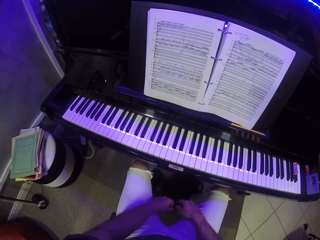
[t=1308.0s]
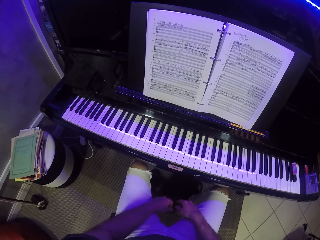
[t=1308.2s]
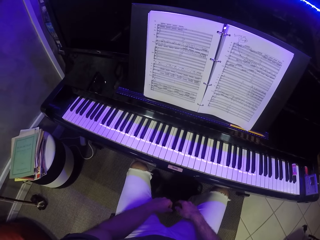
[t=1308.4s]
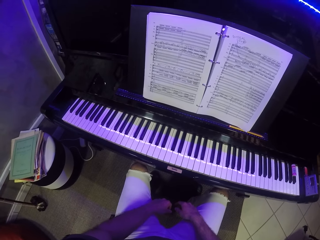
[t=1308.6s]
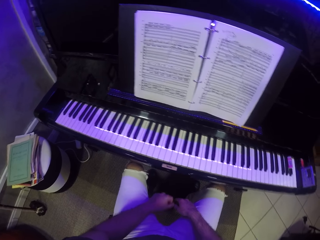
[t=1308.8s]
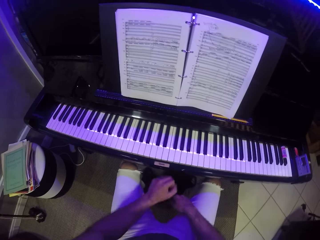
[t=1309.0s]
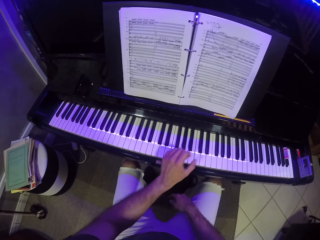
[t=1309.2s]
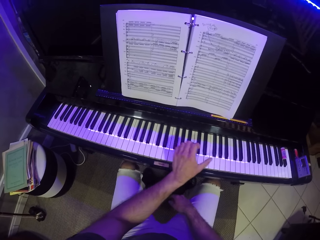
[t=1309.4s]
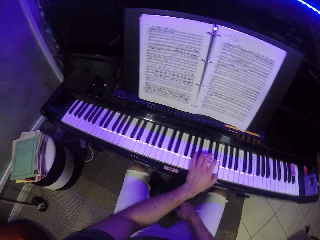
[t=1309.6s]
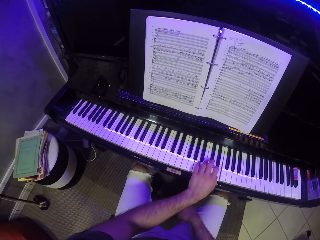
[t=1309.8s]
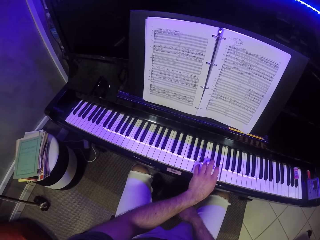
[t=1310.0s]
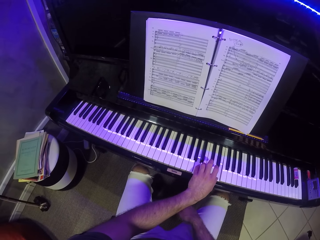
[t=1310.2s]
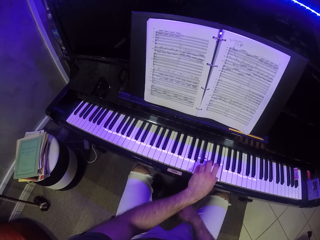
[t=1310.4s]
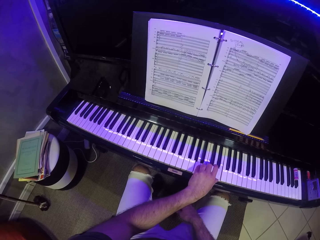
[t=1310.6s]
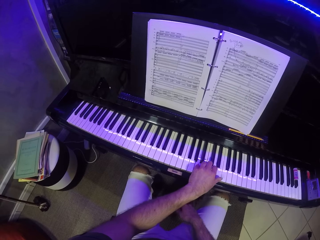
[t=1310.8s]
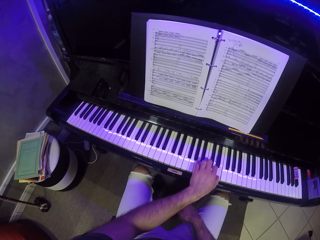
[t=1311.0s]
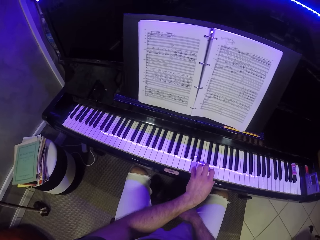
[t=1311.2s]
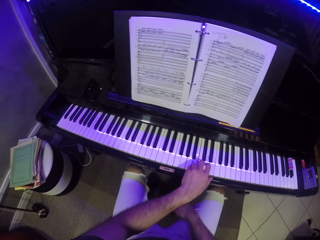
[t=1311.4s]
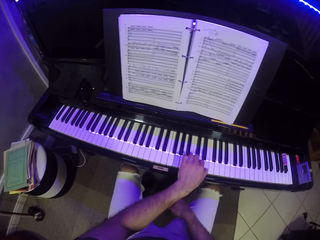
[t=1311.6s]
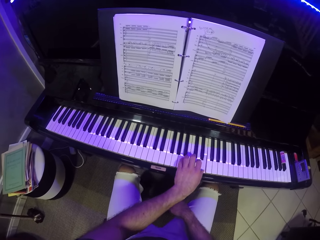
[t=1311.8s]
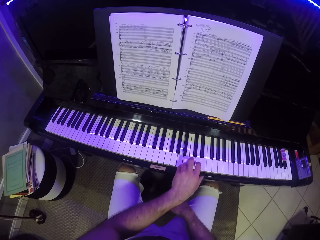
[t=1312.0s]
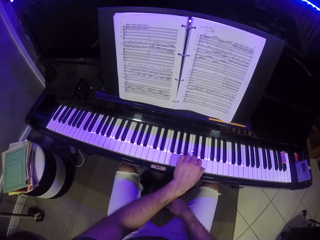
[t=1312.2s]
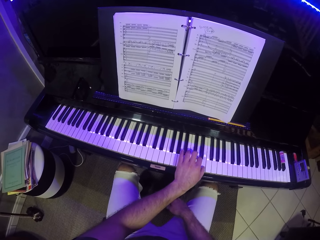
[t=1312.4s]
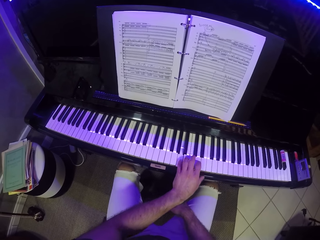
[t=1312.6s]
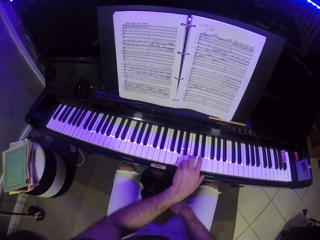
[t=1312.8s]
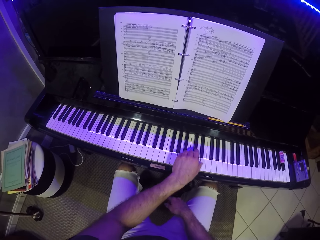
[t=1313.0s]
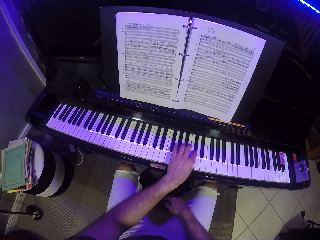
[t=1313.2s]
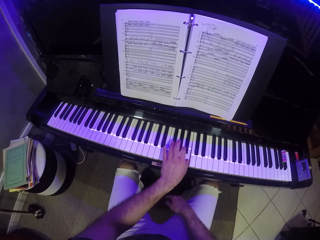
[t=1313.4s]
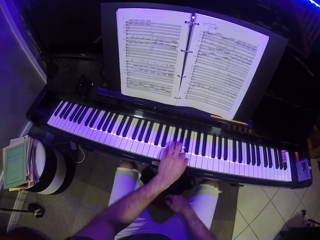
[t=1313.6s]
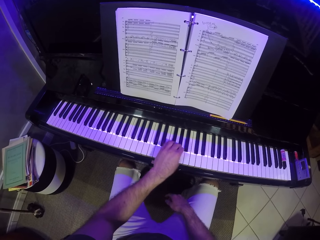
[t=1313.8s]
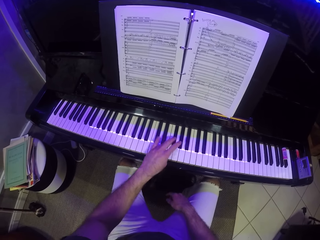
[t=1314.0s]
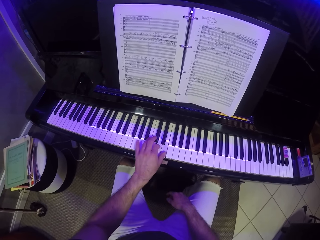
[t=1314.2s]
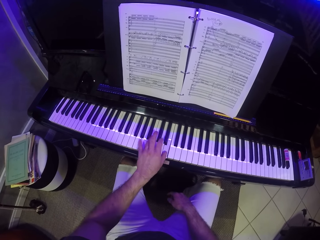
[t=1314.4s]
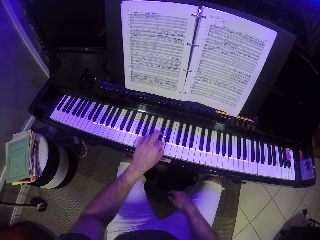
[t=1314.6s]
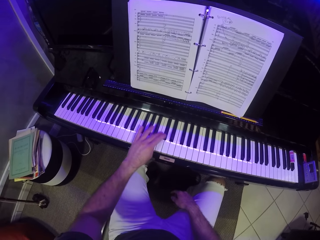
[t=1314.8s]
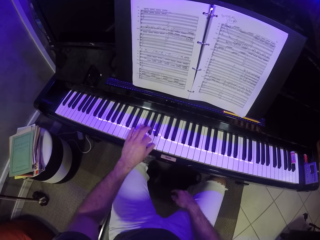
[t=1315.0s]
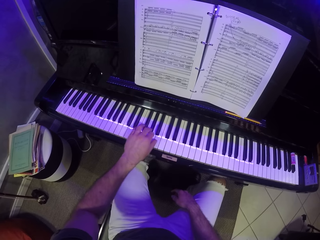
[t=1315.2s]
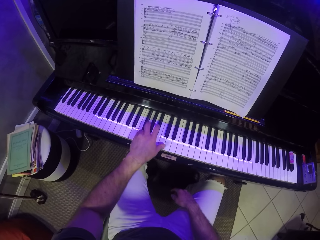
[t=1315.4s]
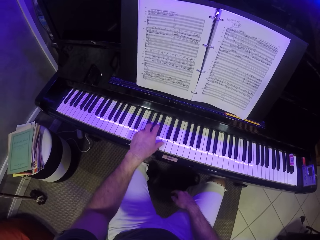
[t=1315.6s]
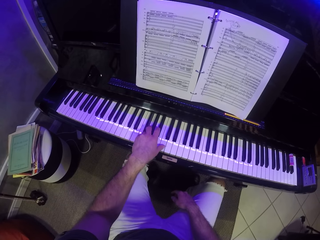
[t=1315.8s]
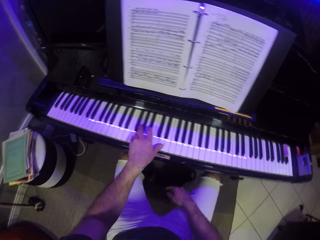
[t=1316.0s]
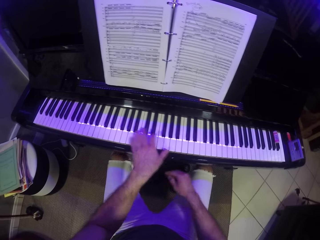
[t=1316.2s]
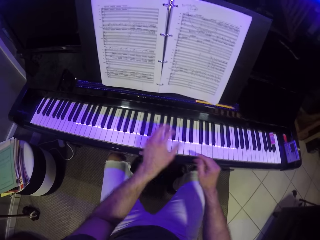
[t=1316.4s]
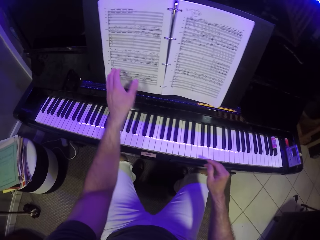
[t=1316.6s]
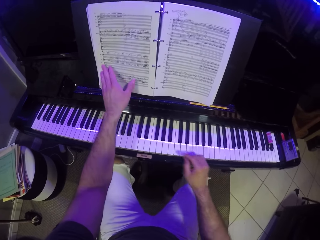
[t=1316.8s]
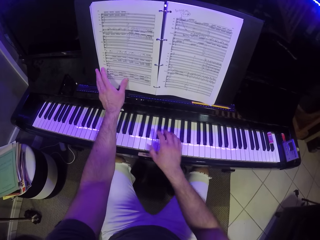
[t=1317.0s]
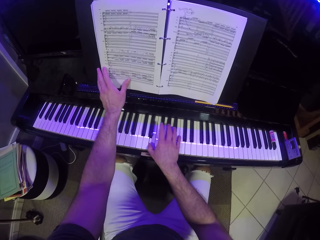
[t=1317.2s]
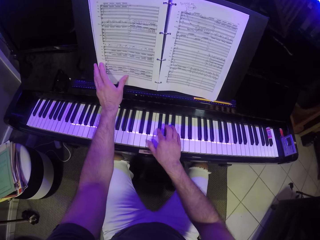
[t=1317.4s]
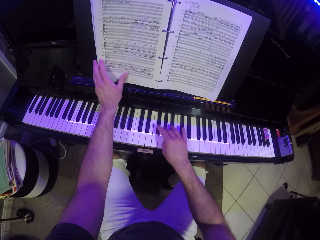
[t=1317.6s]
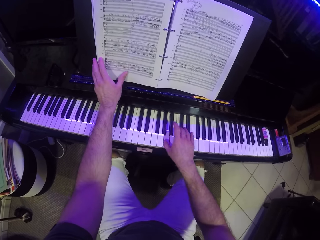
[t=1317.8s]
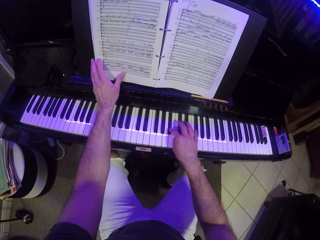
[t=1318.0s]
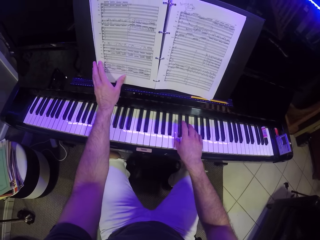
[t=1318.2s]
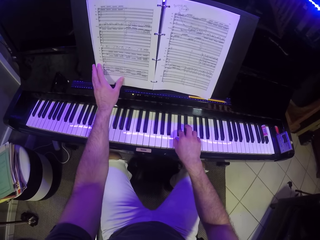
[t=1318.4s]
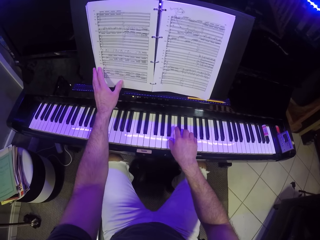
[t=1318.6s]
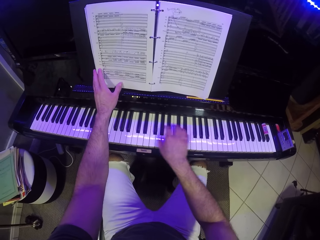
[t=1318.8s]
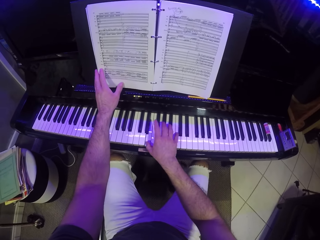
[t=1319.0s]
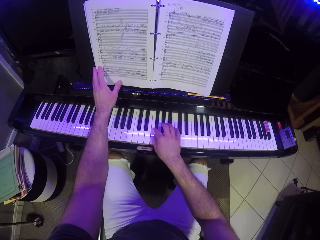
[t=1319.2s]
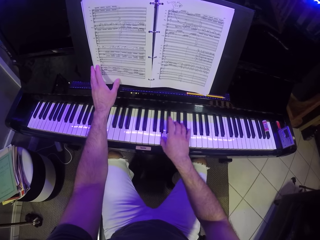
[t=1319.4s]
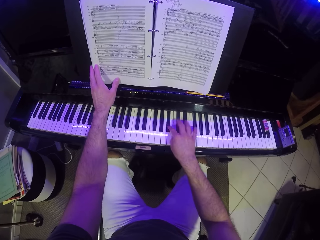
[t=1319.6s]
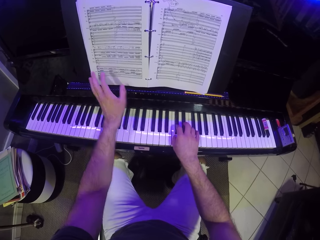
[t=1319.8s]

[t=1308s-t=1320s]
The camera wearer plays the piano with his left hand. He places his left hand on the music notes book. He plays the piano with his right hand.

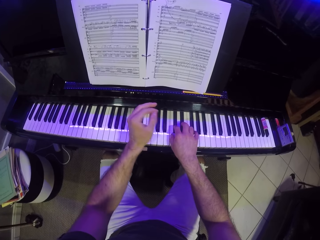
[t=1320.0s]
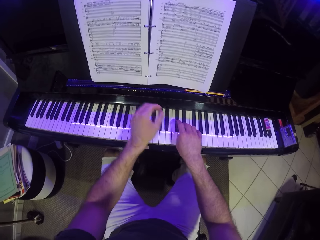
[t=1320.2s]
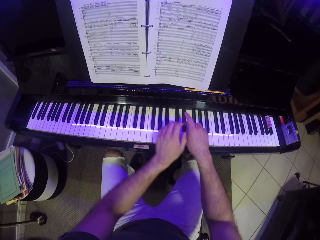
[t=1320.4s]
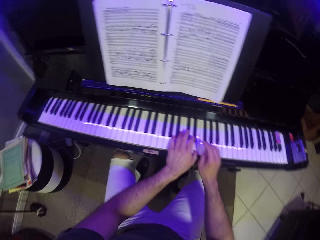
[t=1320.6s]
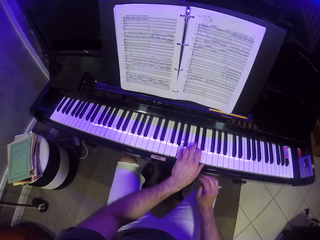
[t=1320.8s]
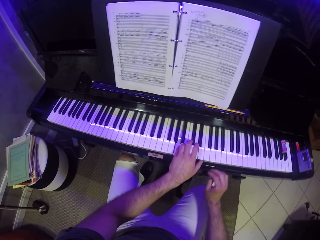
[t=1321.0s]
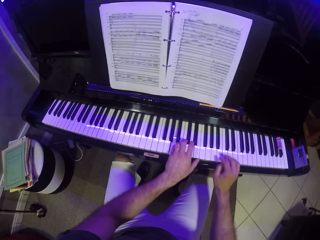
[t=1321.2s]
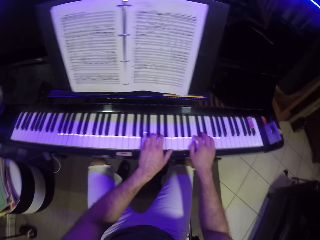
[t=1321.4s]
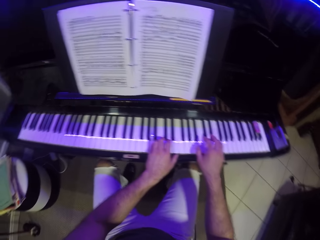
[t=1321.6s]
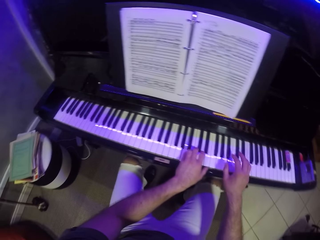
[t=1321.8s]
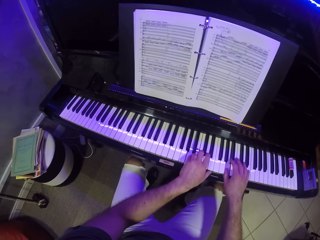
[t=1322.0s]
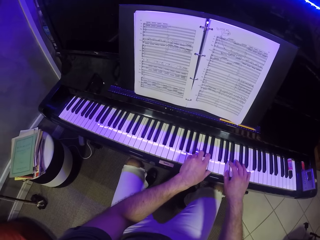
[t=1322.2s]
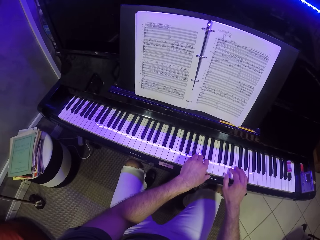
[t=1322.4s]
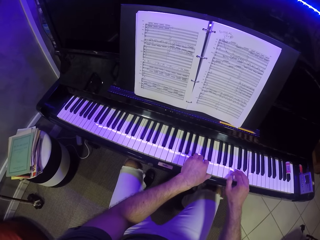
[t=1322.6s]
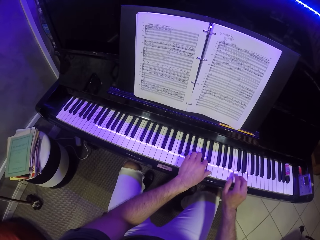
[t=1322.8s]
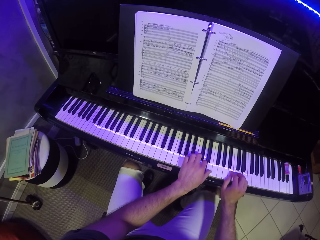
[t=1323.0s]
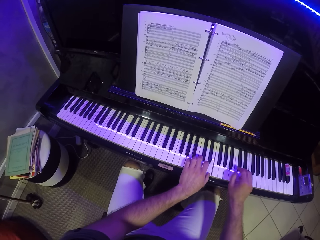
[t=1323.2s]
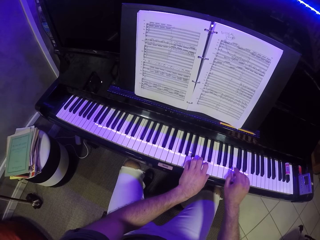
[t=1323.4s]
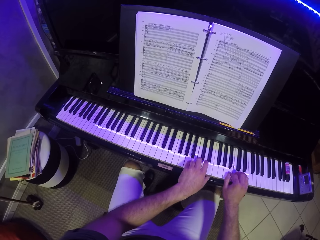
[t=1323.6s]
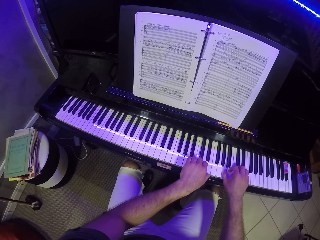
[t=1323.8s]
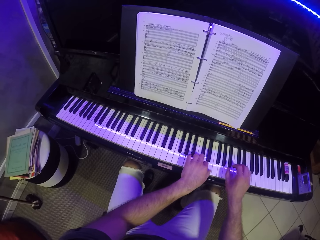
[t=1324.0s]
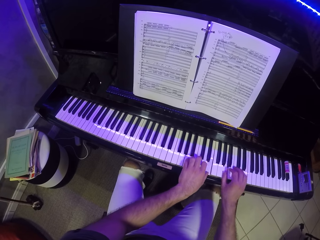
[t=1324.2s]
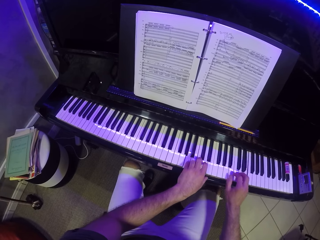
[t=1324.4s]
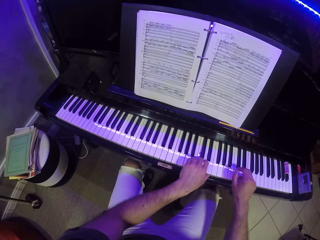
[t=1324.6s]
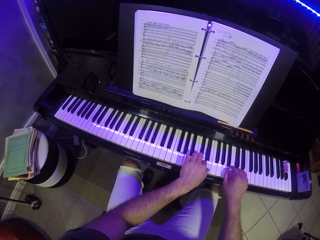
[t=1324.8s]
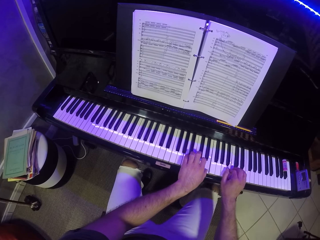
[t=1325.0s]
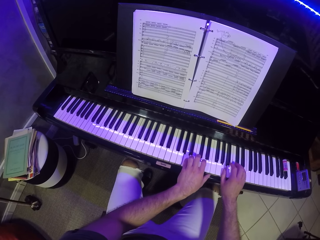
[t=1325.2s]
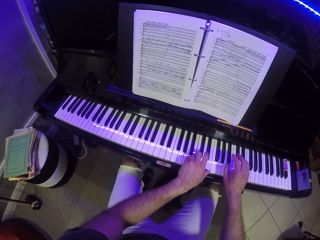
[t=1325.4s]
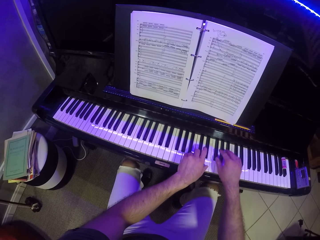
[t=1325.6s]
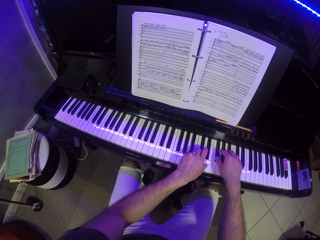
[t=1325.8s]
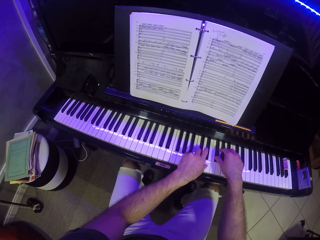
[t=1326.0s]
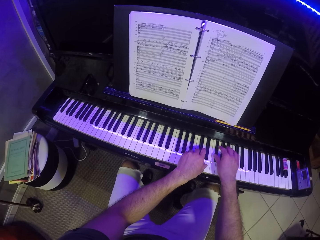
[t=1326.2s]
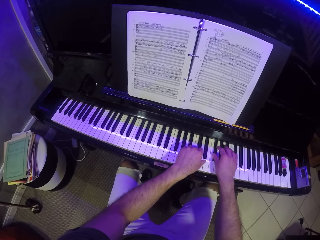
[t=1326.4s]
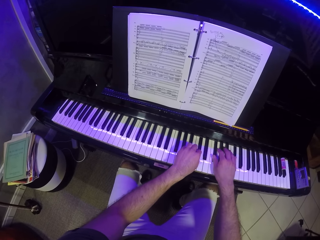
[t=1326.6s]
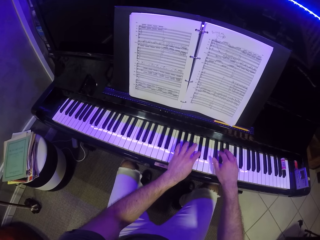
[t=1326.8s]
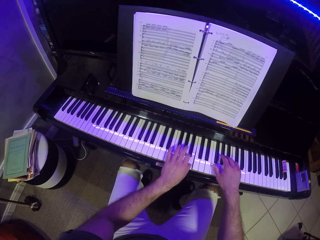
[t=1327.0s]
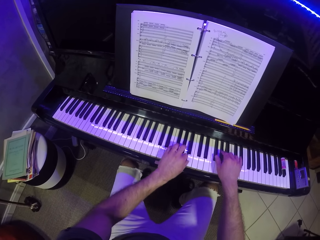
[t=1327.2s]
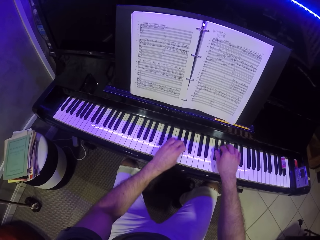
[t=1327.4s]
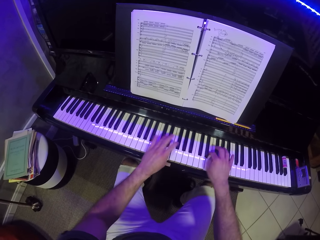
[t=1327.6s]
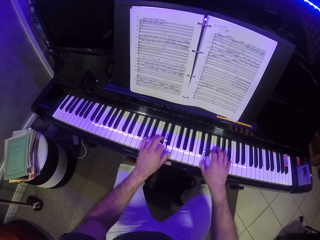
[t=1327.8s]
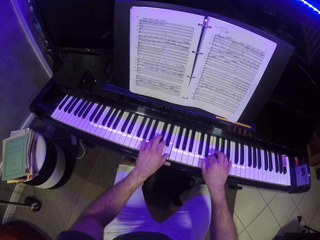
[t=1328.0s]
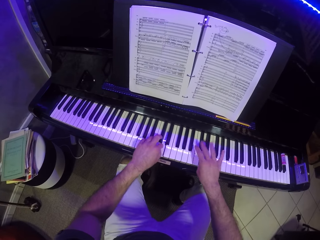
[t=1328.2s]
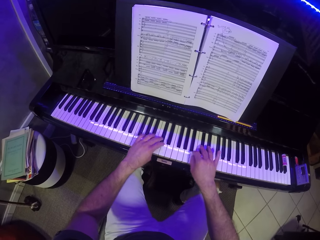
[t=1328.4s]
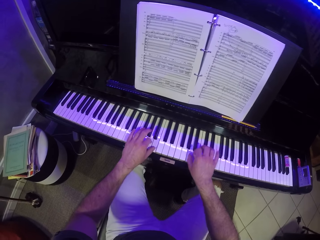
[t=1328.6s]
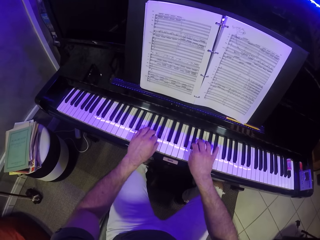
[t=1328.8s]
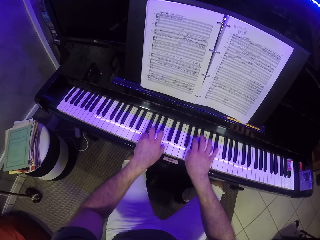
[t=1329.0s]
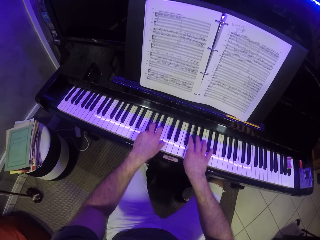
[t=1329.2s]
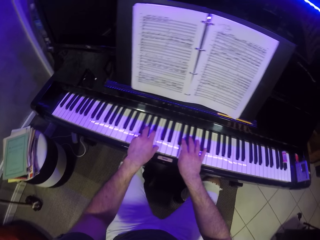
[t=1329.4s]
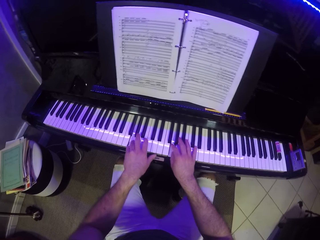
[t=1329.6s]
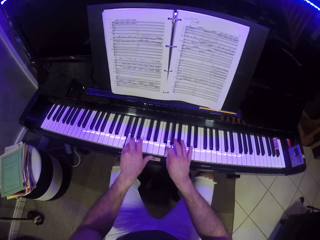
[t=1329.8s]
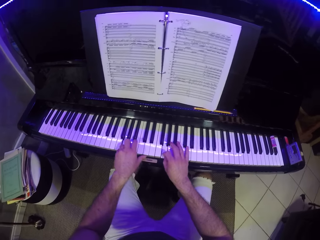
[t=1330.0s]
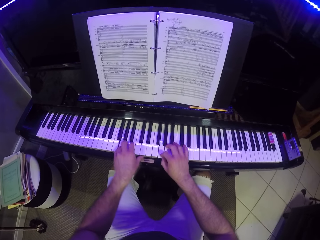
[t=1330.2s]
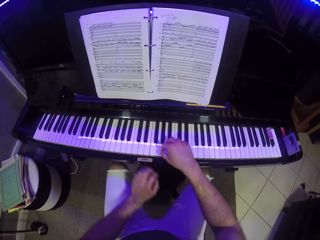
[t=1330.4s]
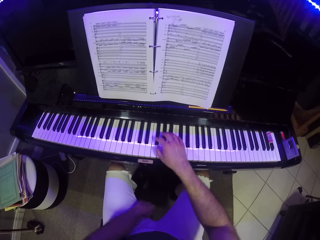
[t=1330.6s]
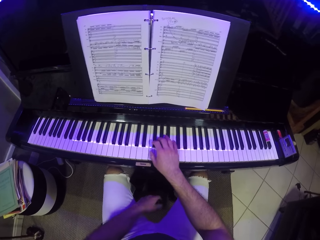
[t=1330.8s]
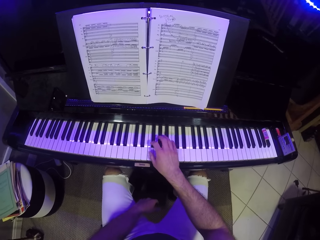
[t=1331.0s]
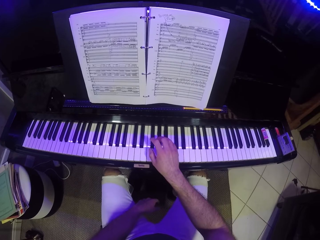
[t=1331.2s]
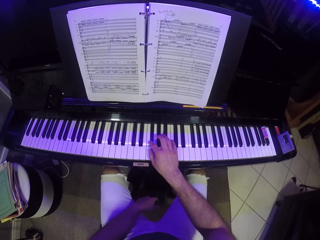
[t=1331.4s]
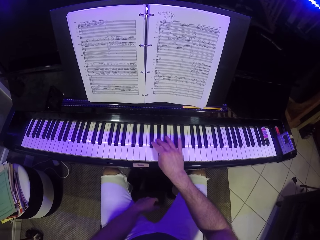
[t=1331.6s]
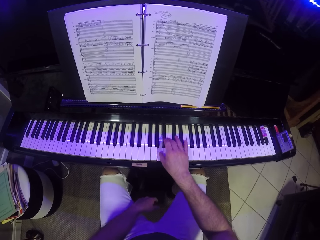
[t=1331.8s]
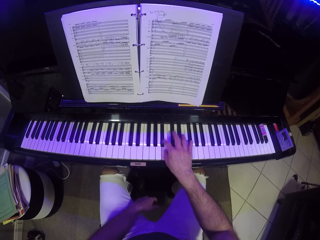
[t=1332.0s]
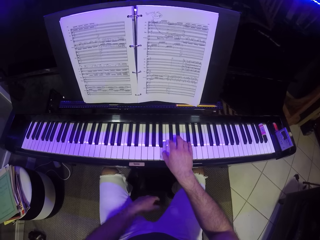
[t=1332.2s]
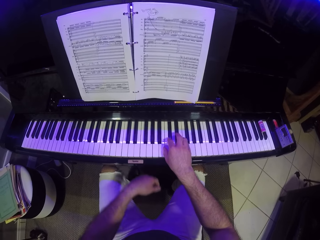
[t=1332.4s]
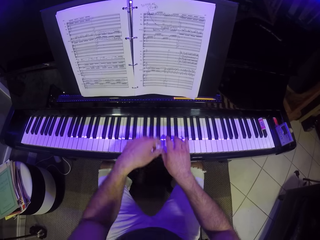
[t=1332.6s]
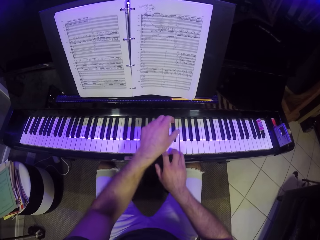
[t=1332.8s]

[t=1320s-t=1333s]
The camera wearer plays the piano with his left hand. He plays the piano with both hands. He plays the piano with his right hand.
